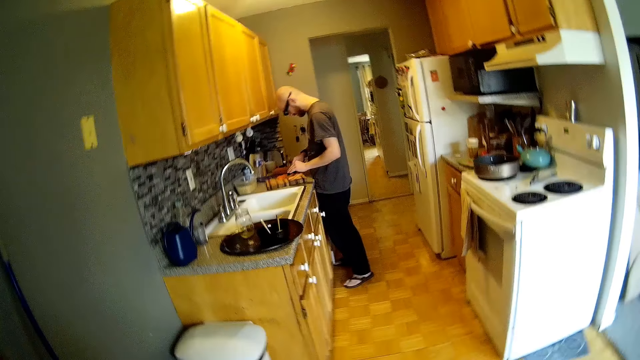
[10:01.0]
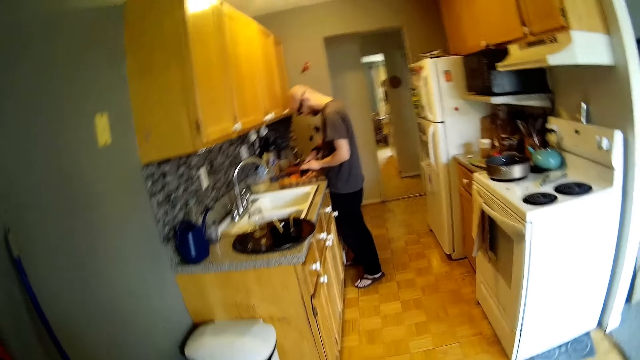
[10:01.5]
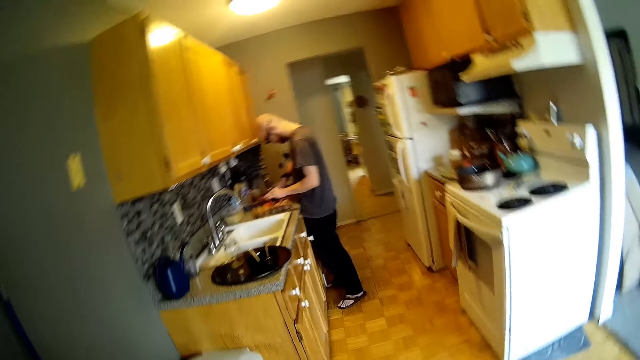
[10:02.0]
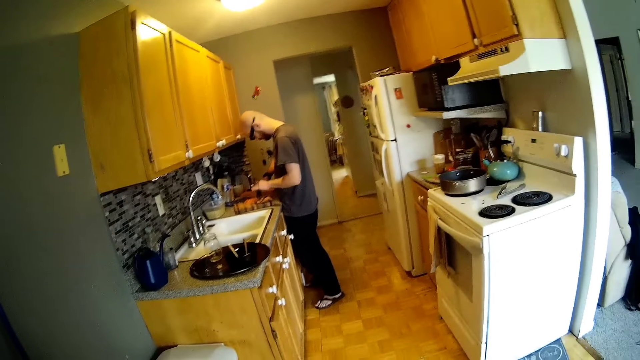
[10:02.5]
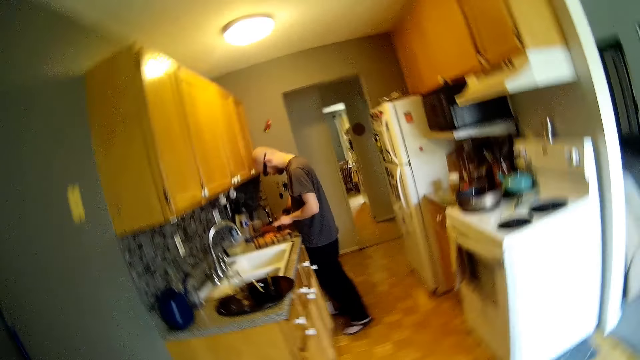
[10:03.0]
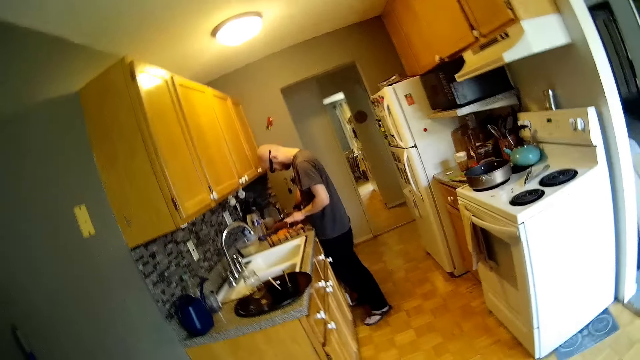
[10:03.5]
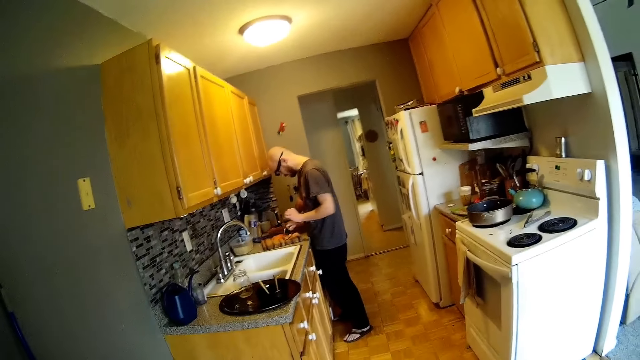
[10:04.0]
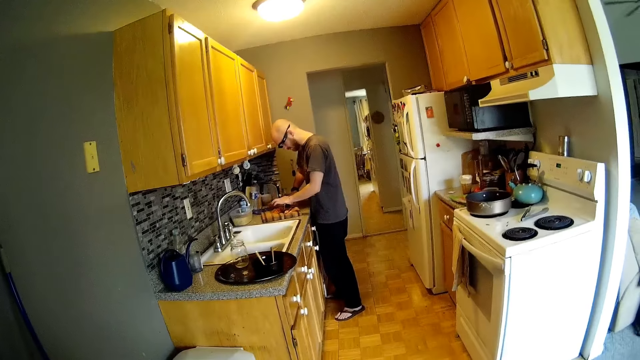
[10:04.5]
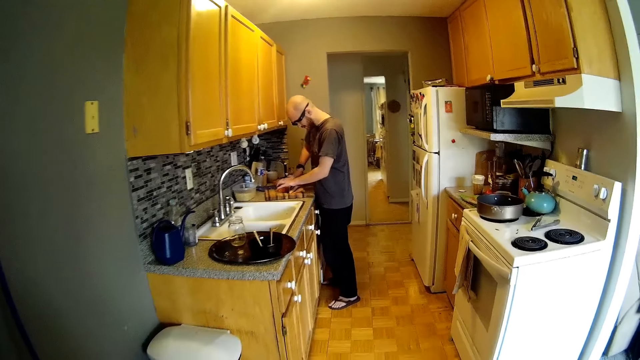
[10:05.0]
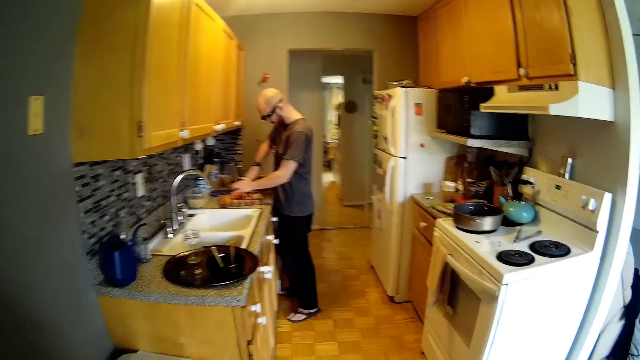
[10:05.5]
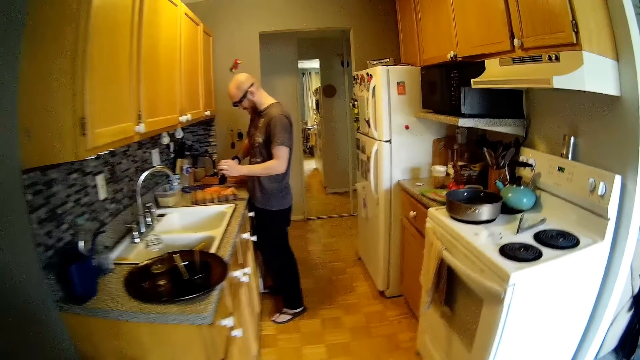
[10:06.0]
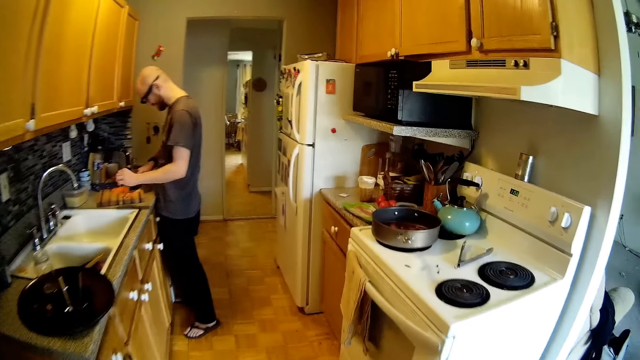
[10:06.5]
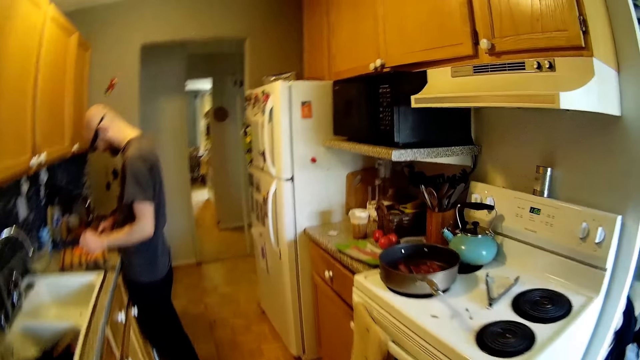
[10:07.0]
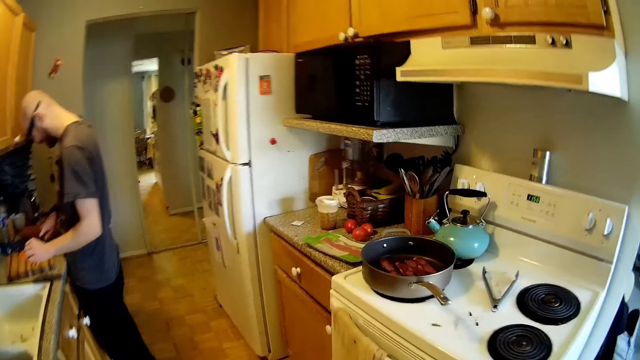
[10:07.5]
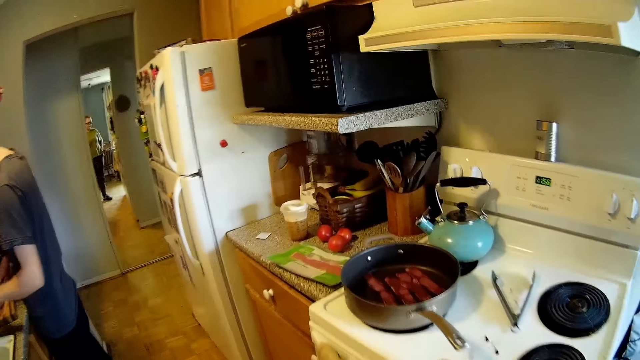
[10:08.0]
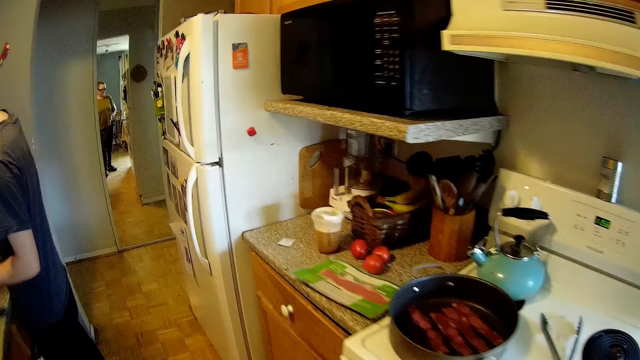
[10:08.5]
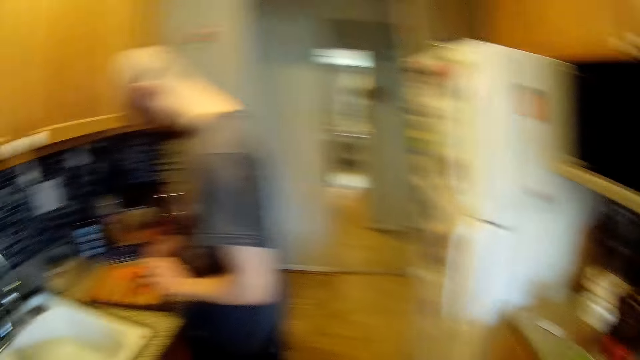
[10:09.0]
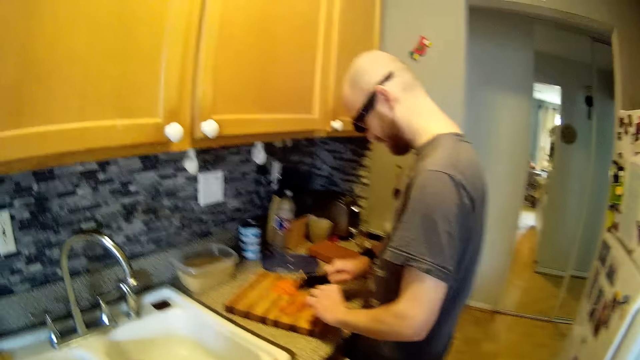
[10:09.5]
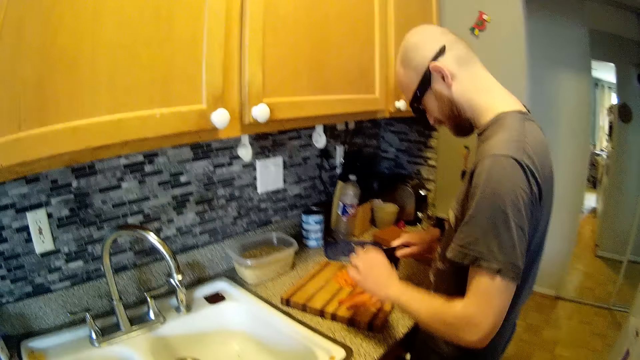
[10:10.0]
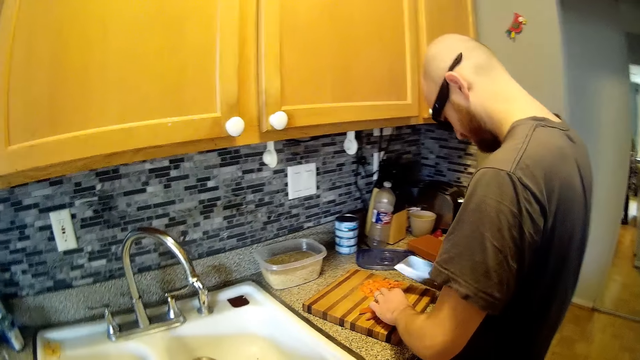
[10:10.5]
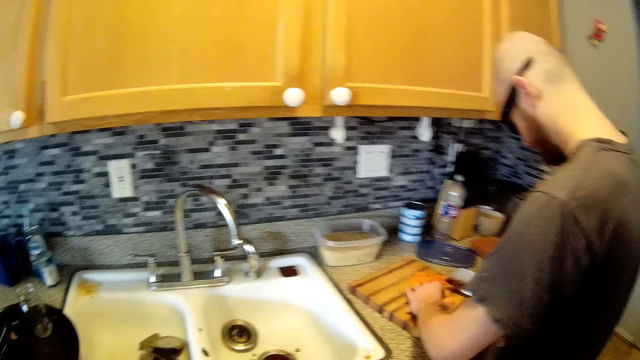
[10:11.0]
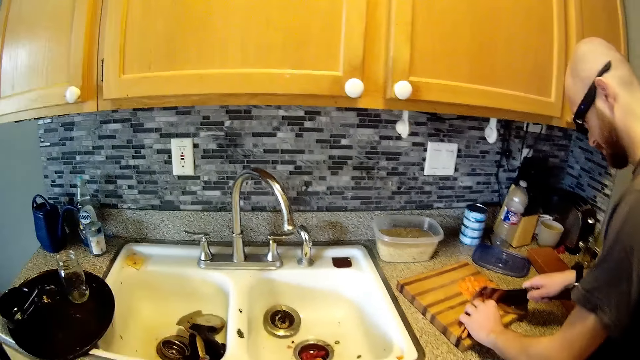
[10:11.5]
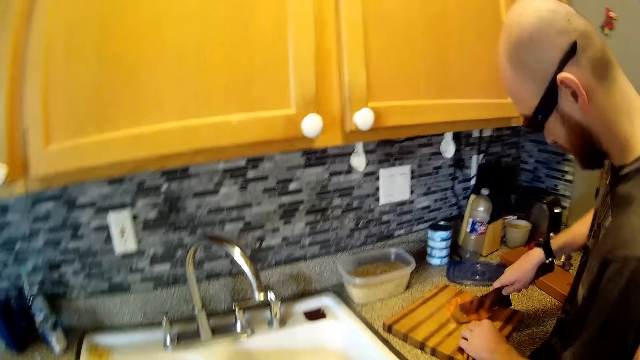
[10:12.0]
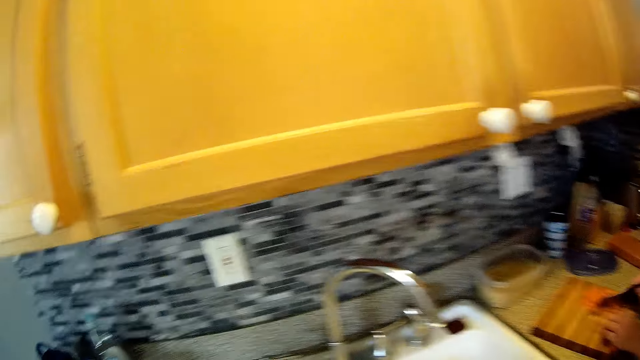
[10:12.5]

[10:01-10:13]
The camera wearer shakes the head. They talk to a person. They look at the kitchen sink. They walk to the kitchen from the dining table. They look at the electric cooker and look at the tomatoes. They look at the person. They lift the left hand.

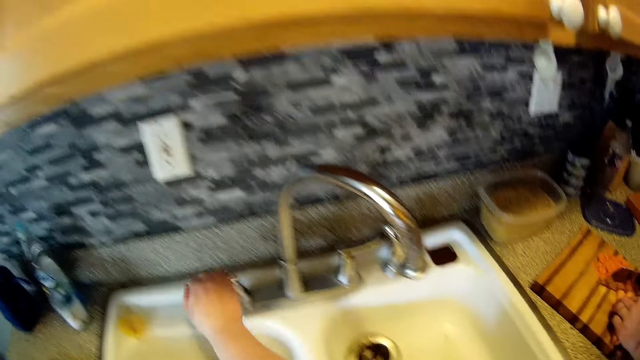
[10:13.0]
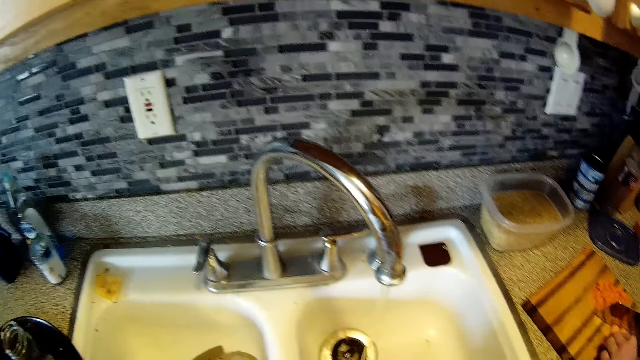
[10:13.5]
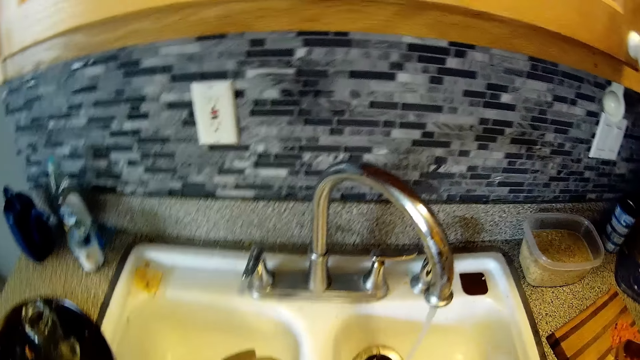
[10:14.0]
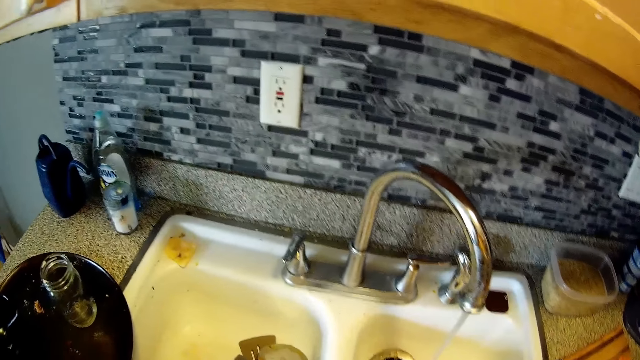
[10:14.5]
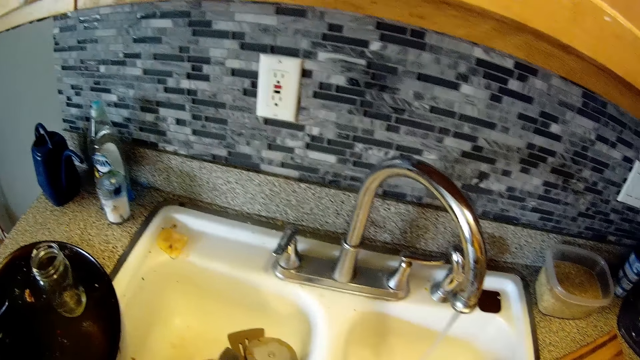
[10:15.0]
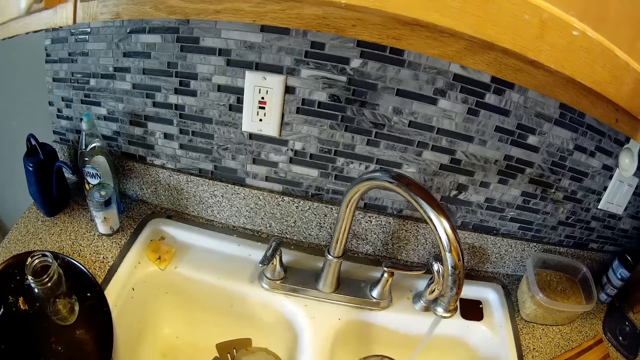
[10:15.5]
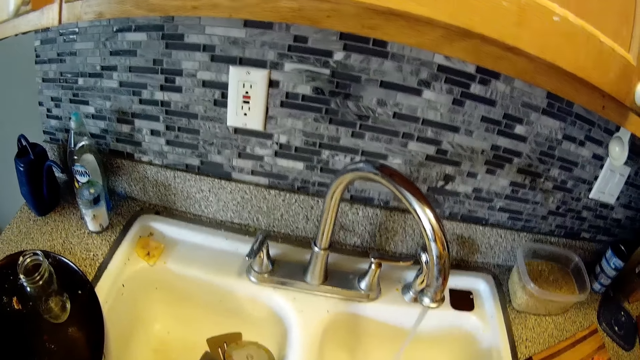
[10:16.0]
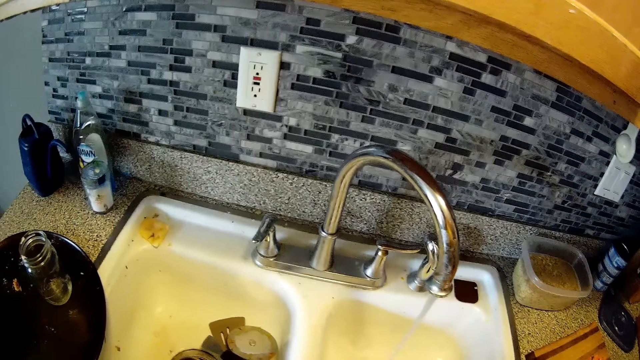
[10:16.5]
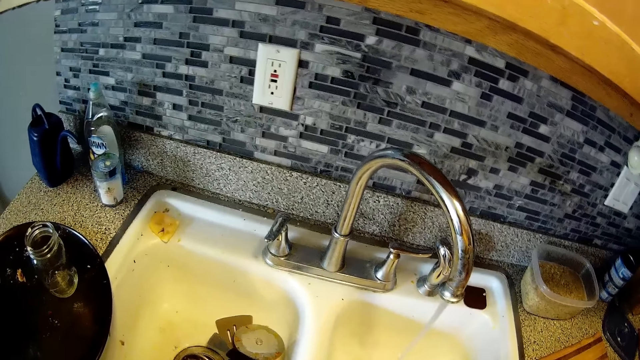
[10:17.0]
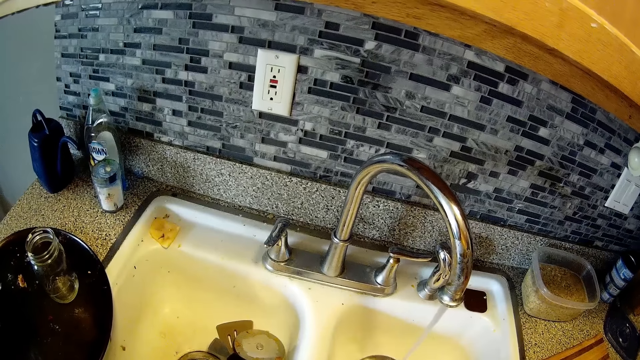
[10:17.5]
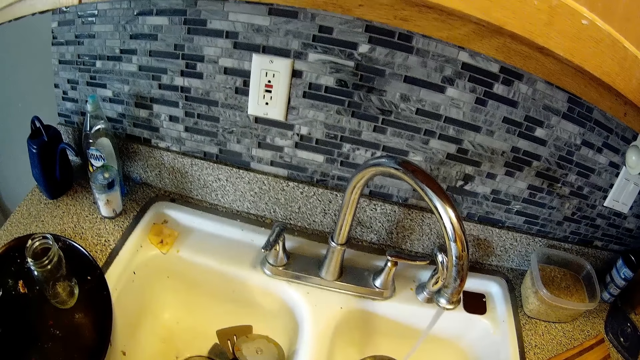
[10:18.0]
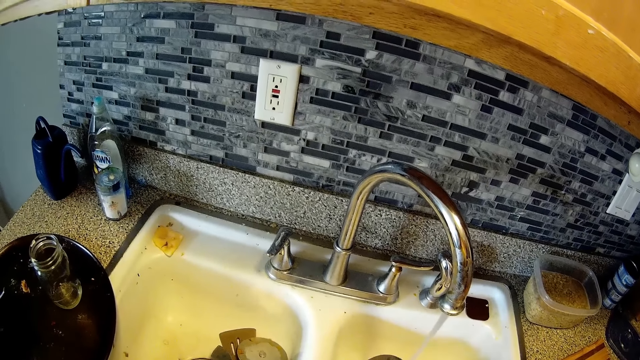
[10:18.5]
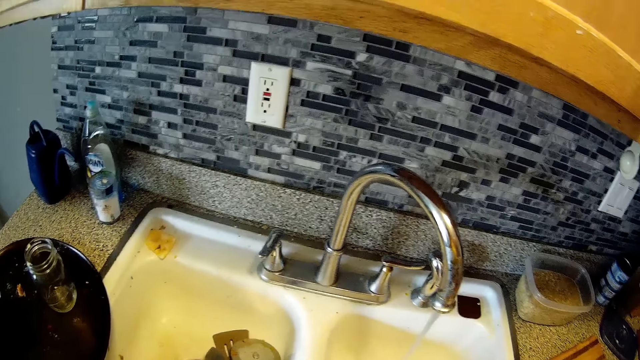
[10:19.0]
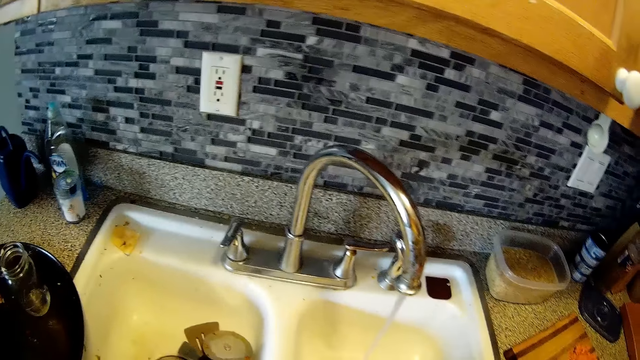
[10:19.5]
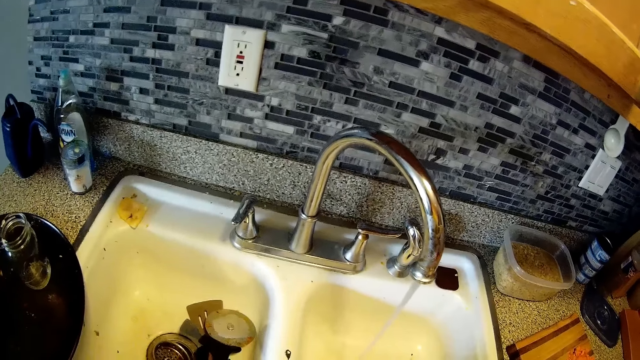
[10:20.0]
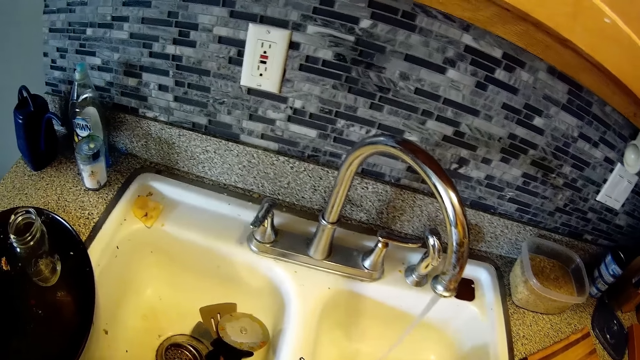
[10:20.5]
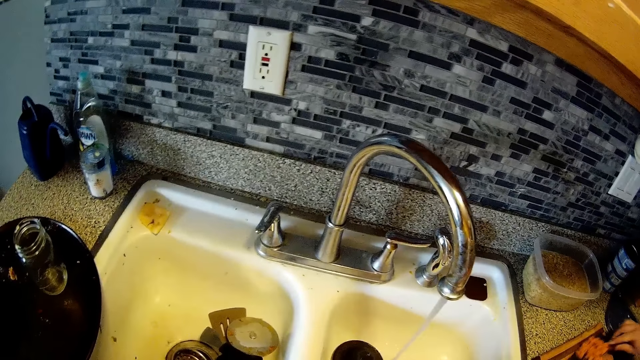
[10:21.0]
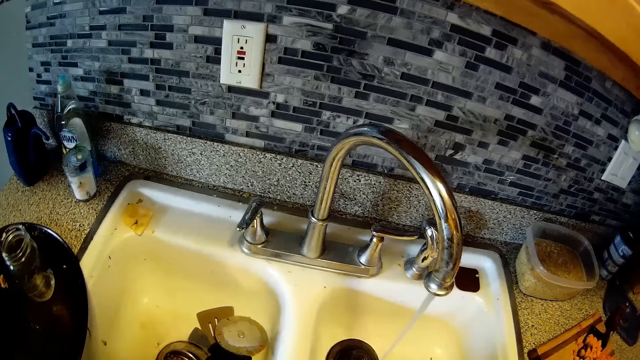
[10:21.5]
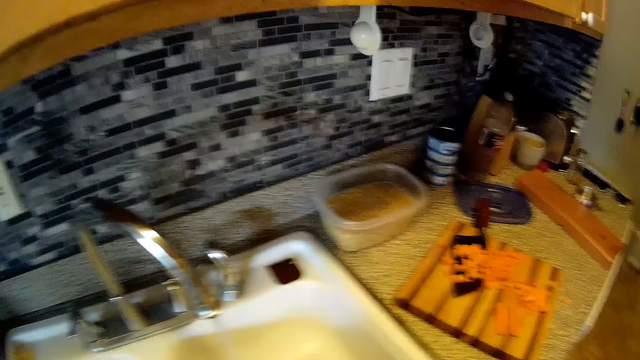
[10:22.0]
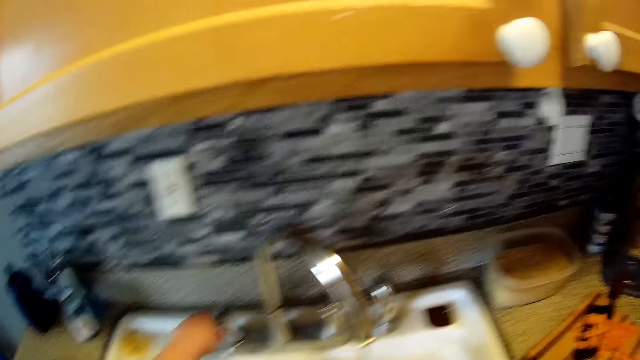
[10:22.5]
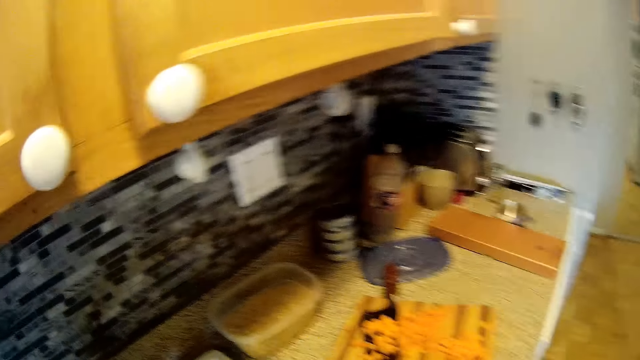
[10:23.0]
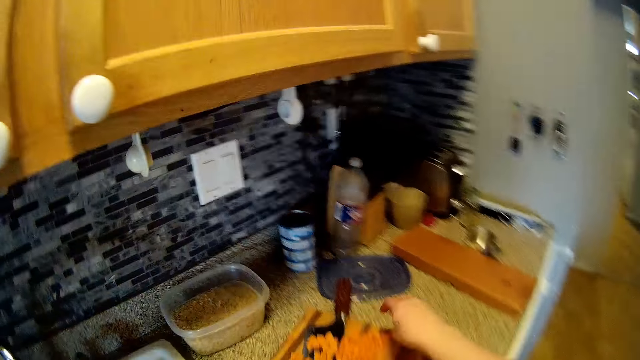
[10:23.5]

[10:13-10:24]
The camera wearer opens a tap on a sink with her right hand. She washes her right hand in the sink. She looks at the water flowing from the tap. She picks up a piece of meat from the chopping board. She turns the tap on.
